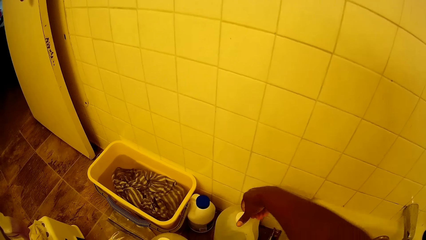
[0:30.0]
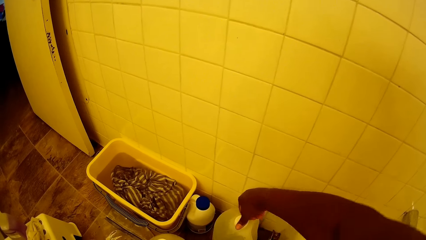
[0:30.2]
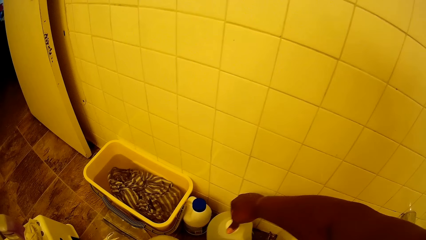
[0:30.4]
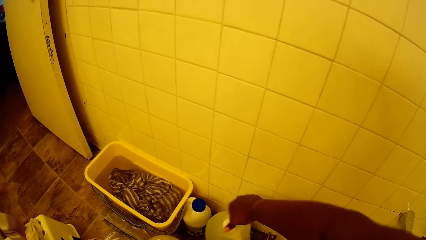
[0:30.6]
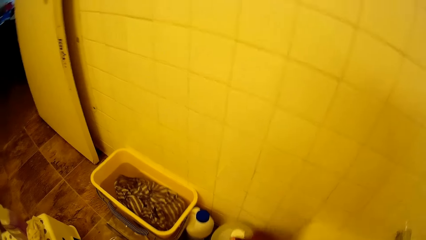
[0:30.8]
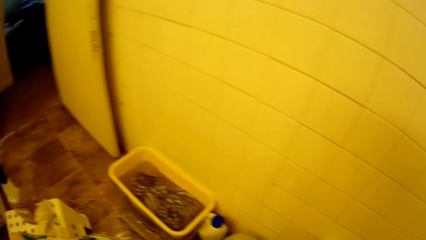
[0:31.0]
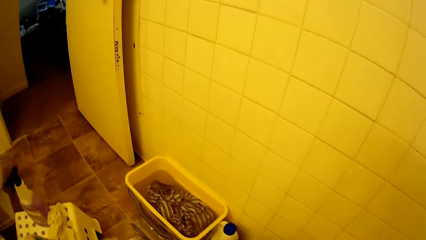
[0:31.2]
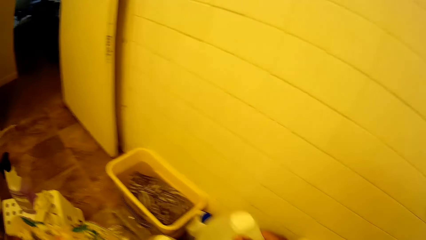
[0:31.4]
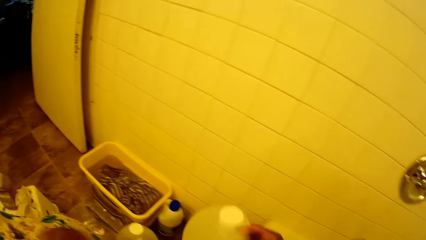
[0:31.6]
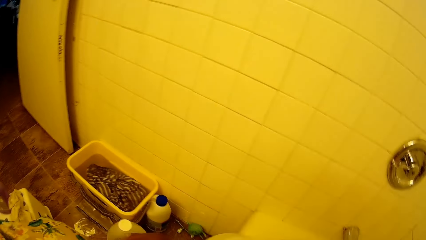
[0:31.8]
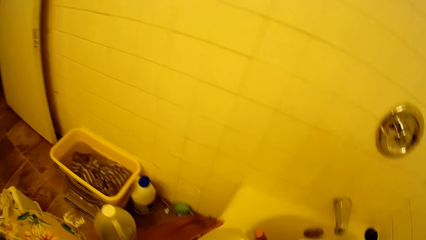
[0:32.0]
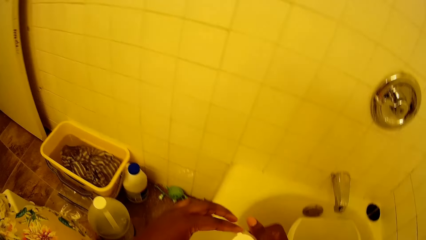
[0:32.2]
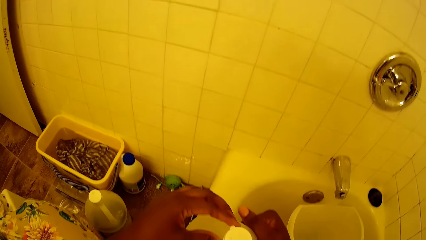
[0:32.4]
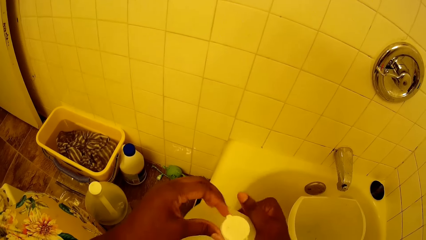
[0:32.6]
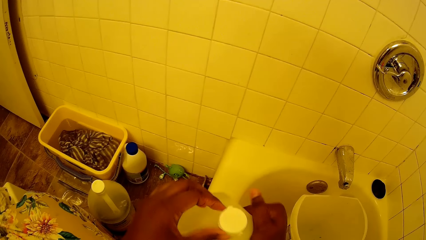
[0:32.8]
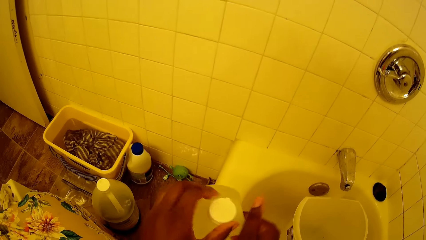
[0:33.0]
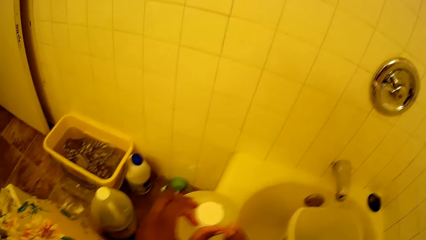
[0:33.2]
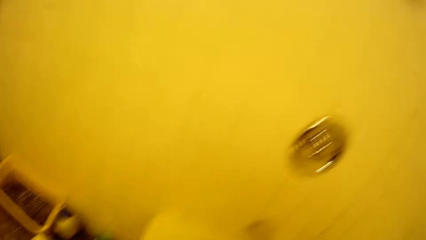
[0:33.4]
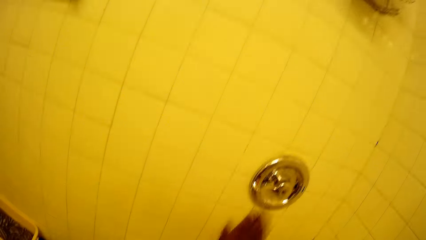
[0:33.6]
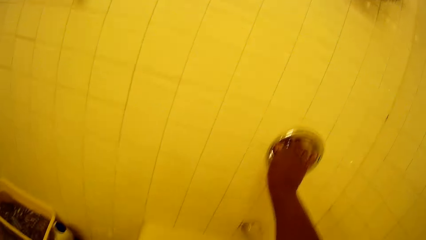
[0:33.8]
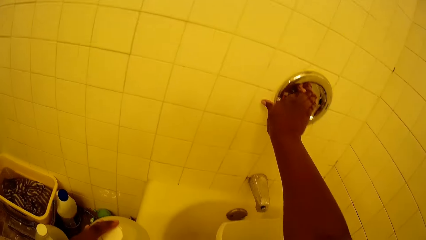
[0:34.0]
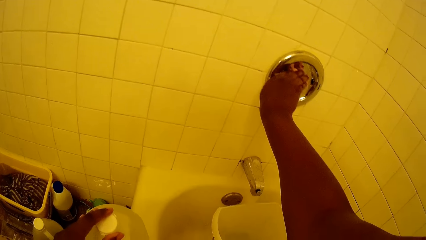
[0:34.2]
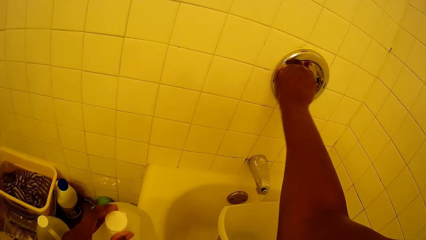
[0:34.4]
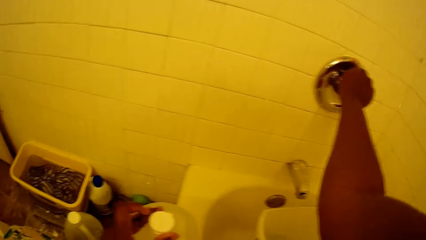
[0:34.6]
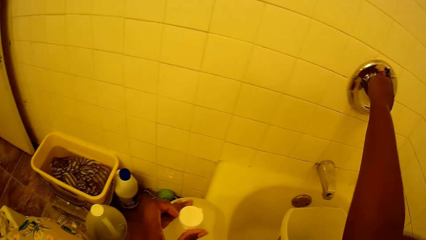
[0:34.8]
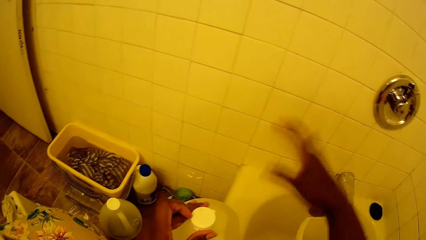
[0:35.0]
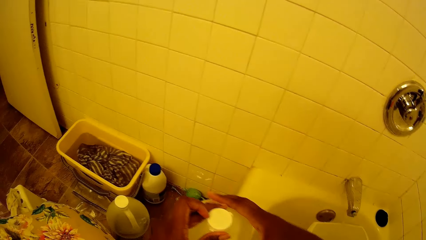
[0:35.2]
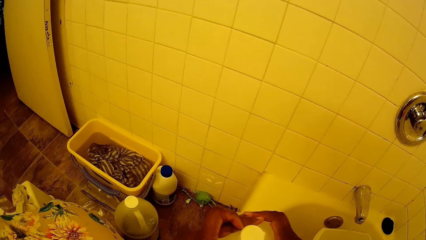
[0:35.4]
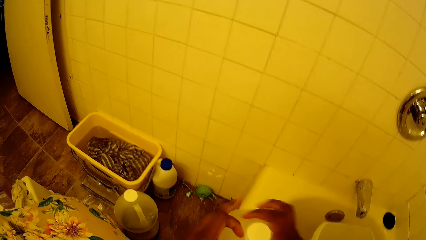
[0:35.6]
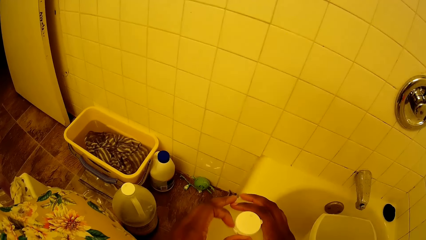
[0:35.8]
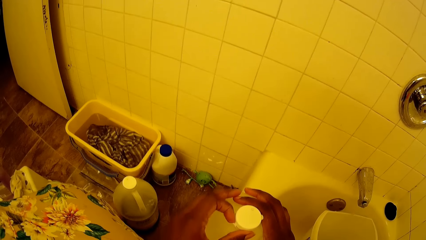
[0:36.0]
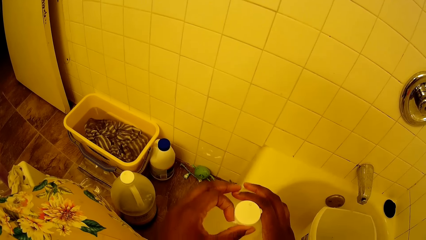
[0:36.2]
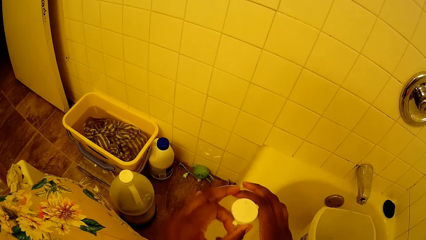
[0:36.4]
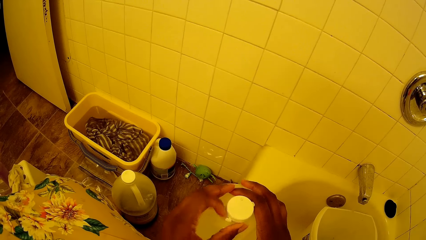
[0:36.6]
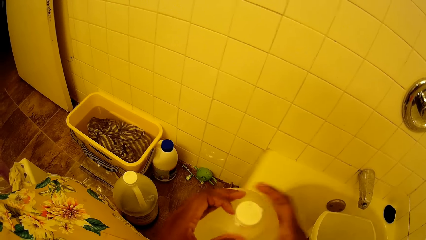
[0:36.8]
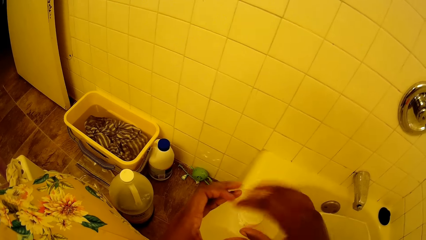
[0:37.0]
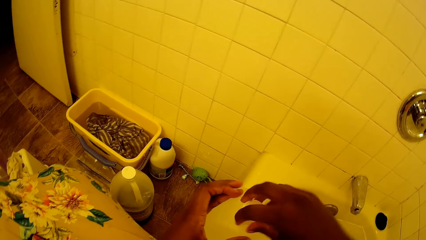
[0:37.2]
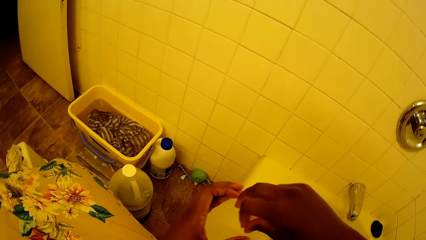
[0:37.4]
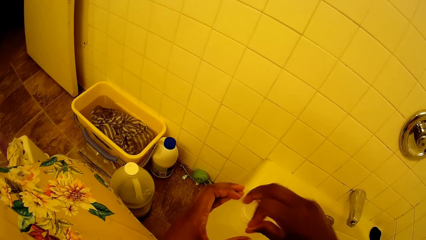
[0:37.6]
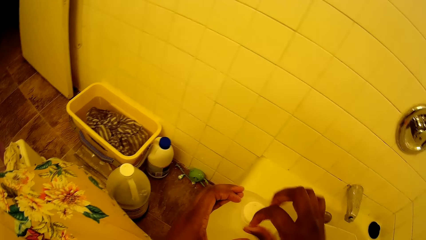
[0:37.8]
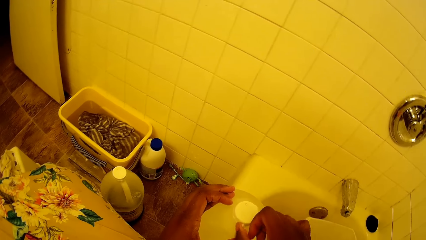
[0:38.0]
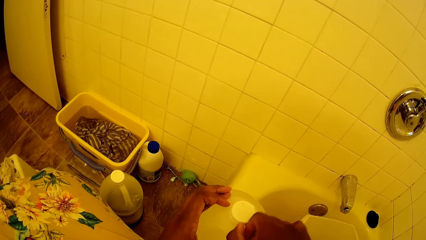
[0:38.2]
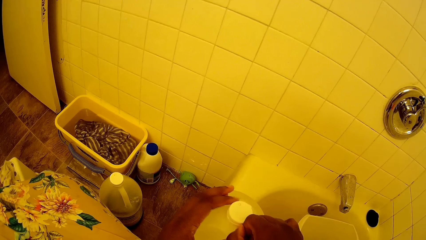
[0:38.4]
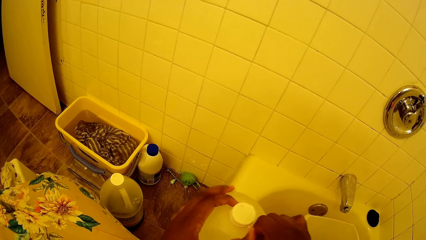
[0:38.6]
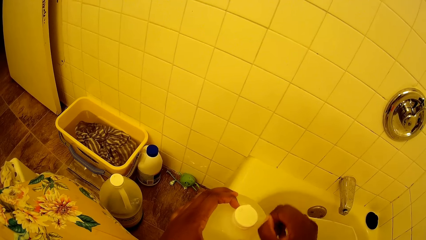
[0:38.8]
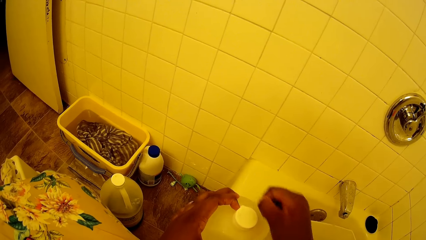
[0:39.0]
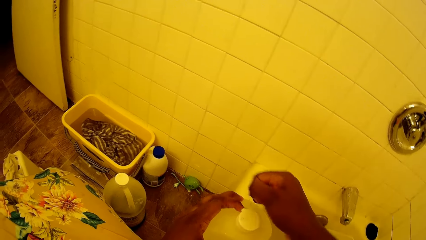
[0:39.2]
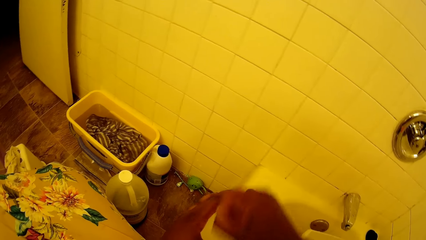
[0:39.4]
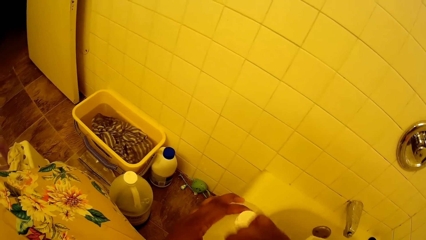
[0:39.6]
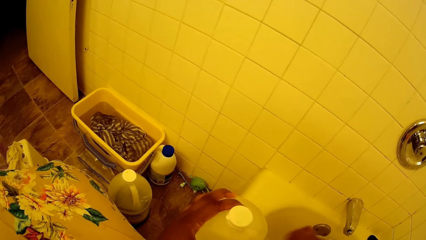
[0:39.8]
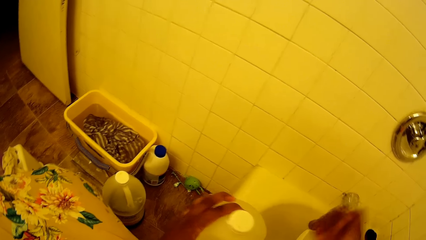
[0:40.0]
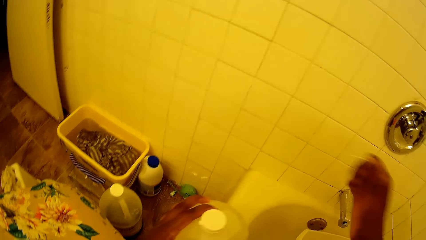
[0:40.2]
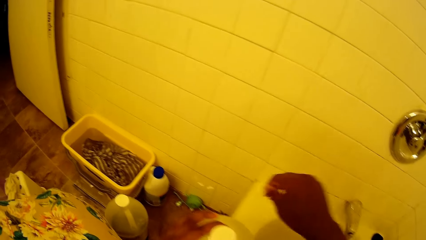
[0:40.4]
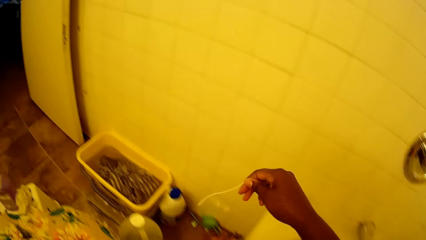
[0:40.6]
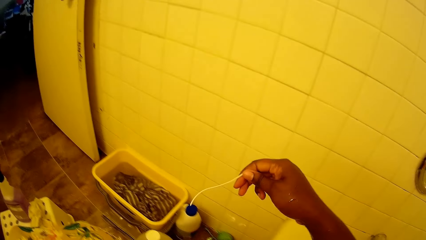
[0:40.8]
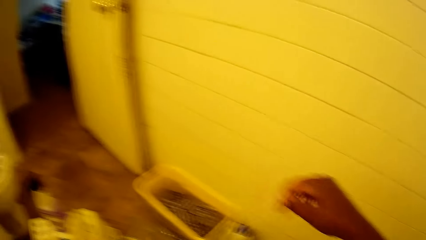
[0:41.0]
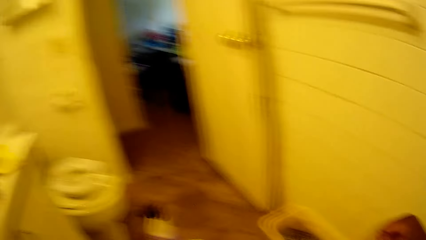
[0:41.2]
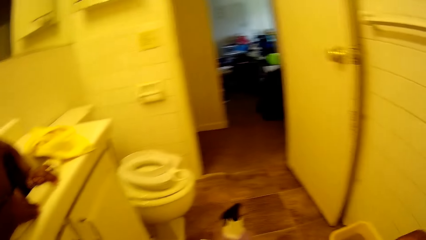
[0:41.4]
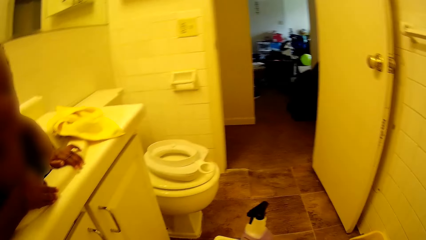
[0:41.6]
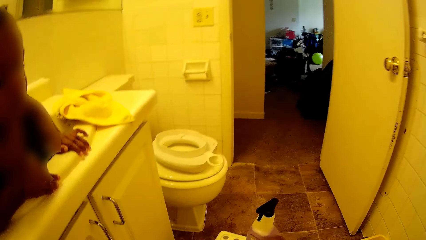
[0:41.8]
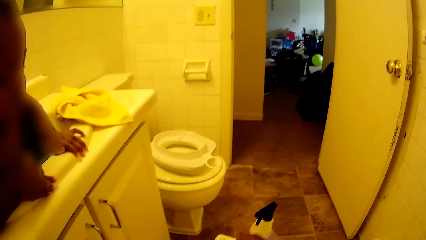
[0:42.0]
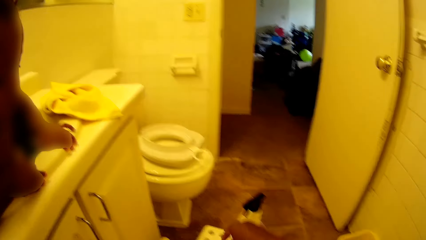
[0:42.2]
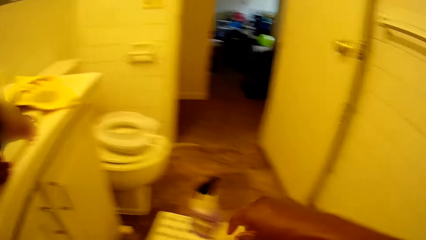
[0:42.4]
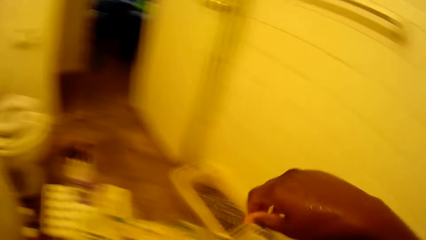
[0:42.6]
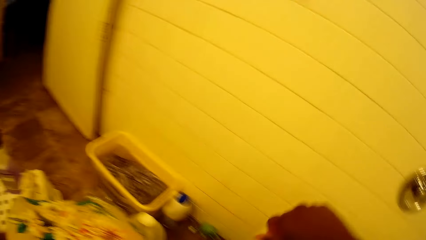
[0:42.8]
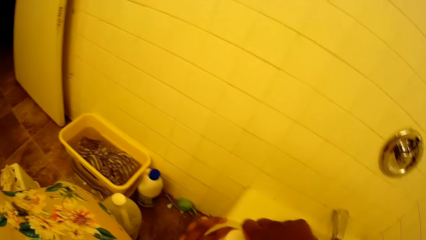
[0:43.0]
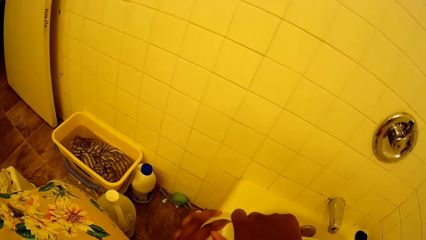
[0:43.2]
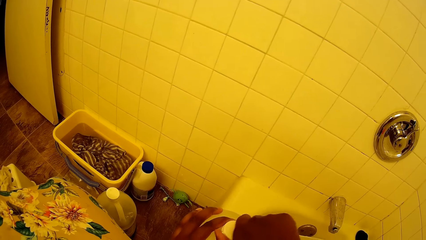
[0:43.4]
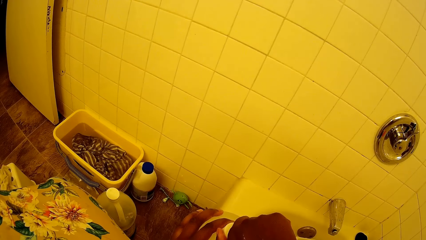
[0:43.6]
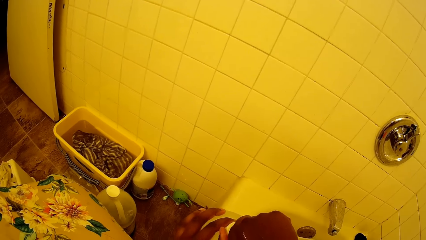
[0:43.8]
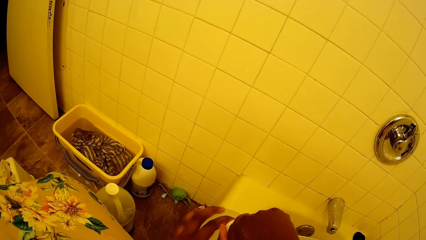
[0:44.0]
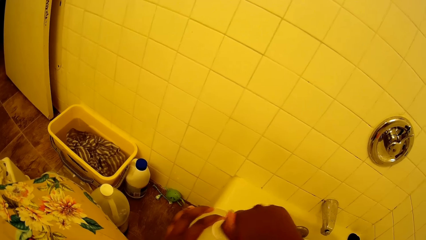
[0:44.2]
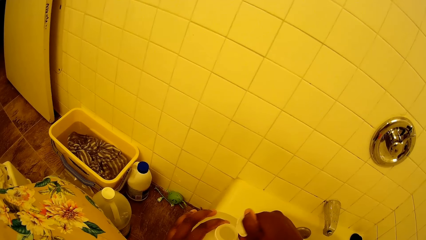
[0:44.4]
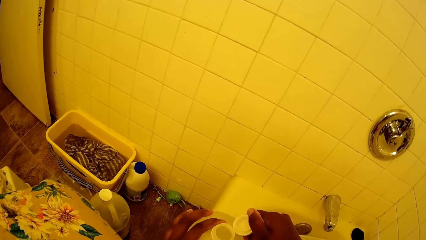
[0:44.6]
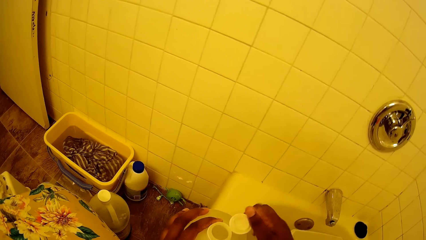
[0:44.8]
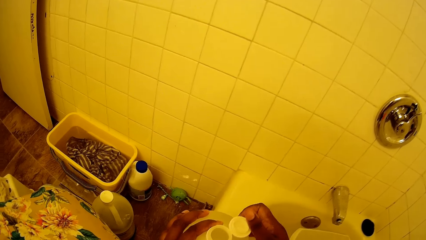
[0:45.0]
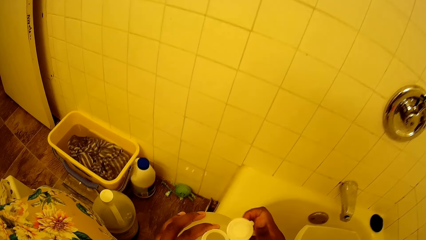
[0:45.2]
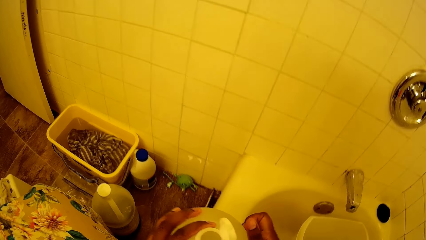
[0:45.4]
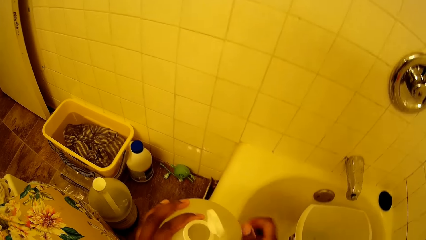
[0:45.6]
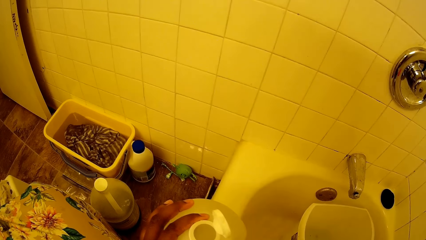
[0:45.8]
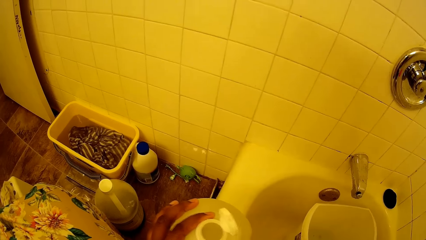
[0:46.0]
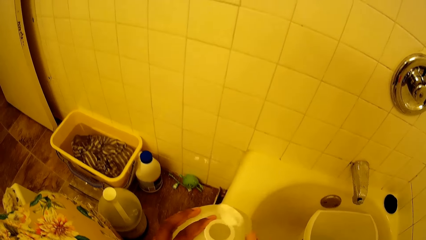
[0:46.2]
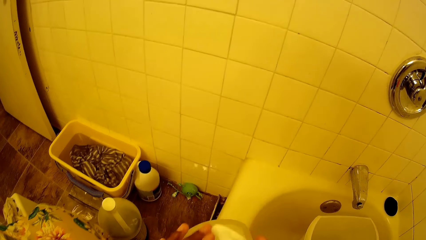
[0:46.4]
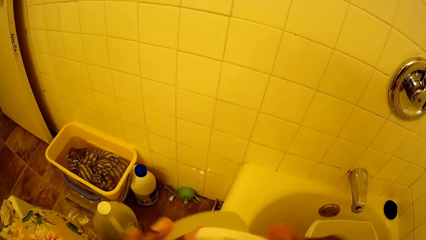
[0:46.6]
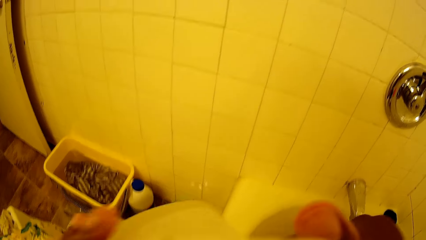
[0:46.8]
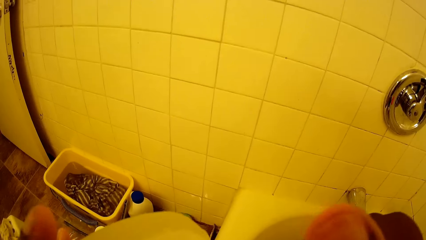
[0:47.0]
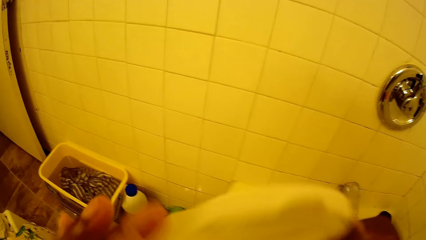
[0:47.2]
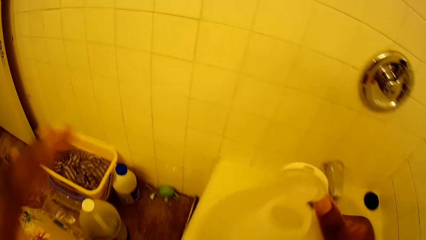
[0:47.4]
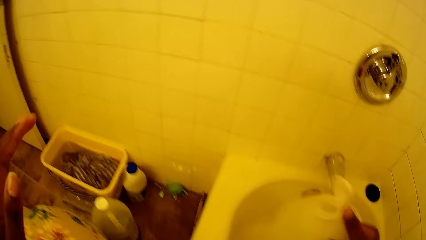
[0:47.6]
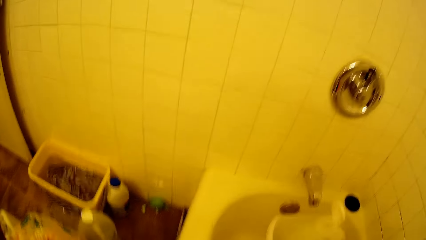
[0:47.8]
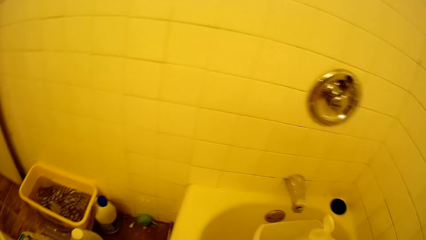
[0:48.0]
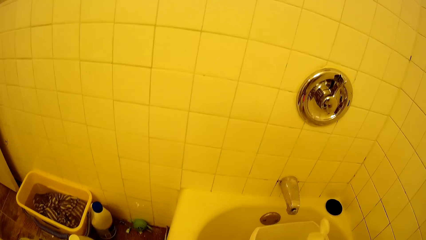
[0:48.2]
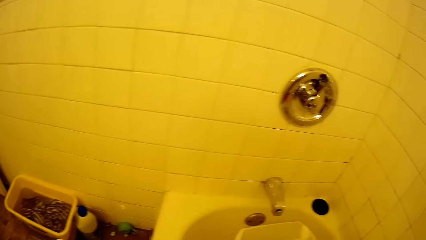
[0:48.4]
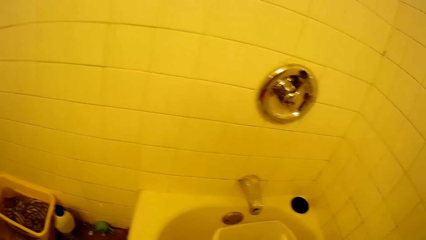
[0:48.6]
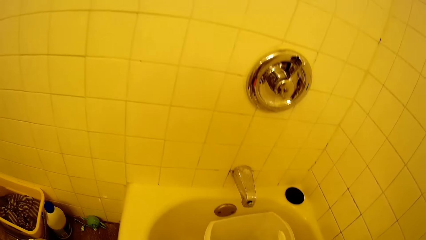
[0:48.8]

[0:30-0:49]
The camera wearer opens the bottle top. She lifts the white gallon with her right hand. She touches the cover of the white gallon in her right hand with her left hand. She turns off the sink's tap with her right hand. She holds the white gallon with both hands. She opens the bottle. She takes off the seal on the cover of the white gallon with her right hand. She drops something. She opens the white gallon with her right hand. She holds the white gallon with her right hand. She pours liquid soap from the white gallon into the white container in the sink with her right hand.
